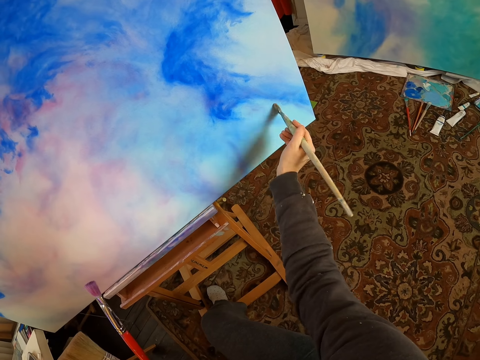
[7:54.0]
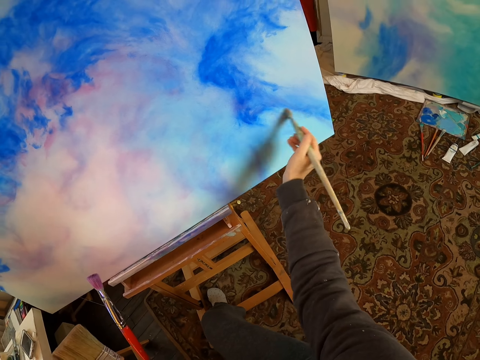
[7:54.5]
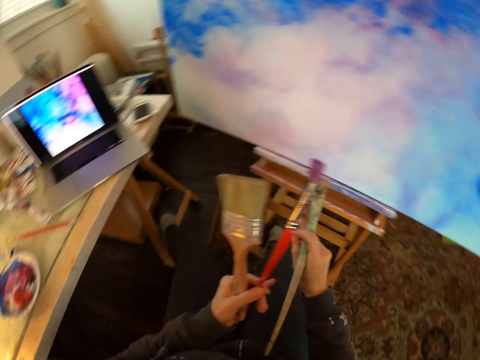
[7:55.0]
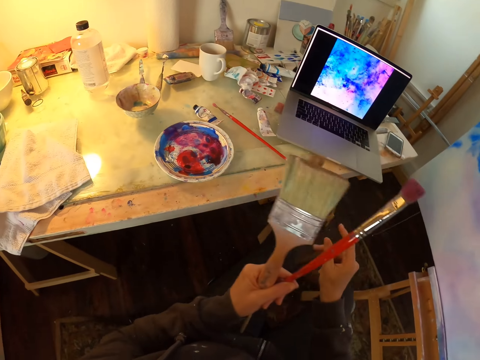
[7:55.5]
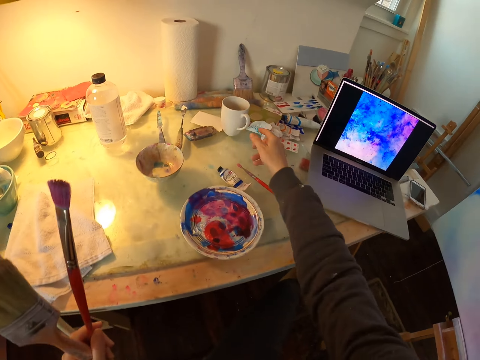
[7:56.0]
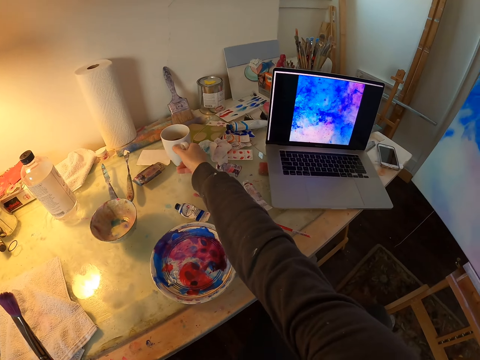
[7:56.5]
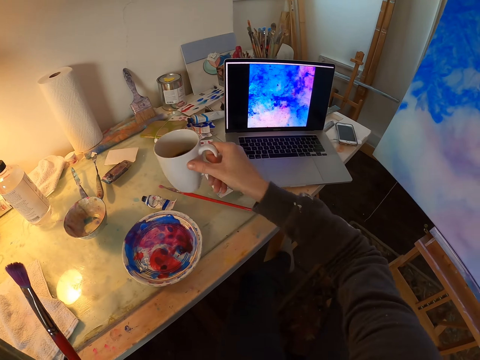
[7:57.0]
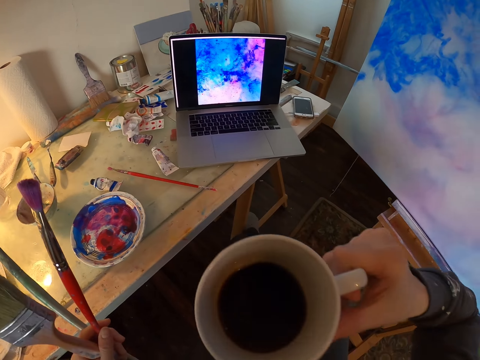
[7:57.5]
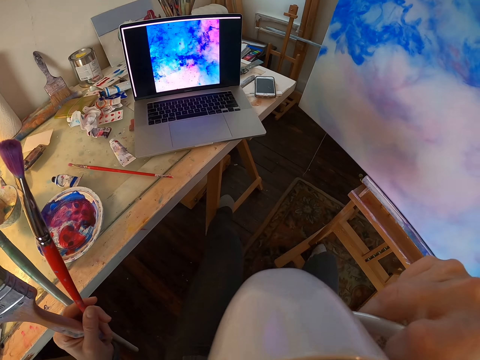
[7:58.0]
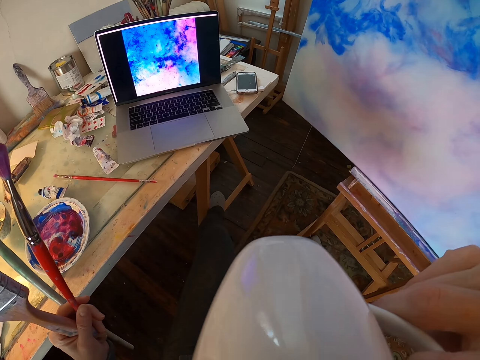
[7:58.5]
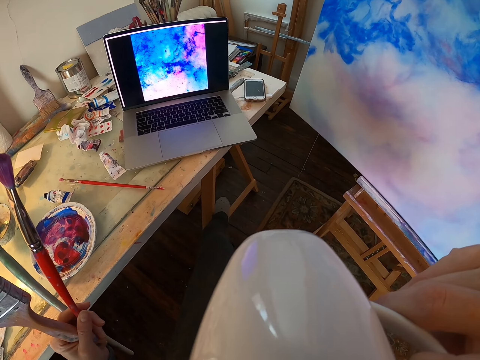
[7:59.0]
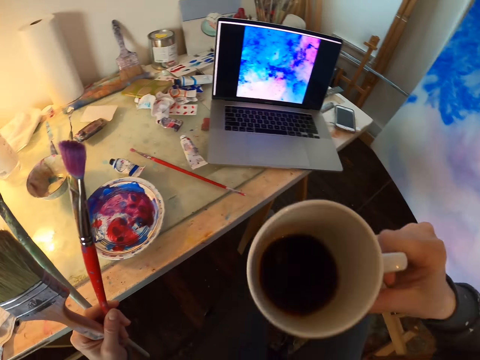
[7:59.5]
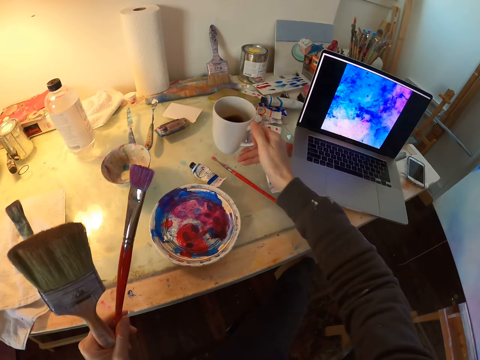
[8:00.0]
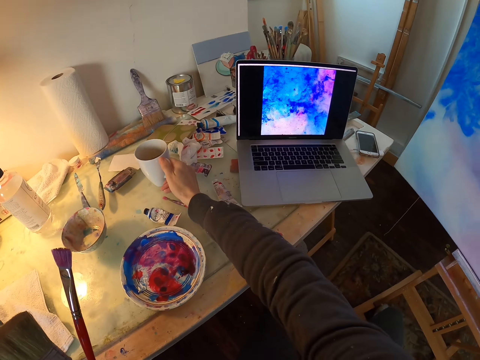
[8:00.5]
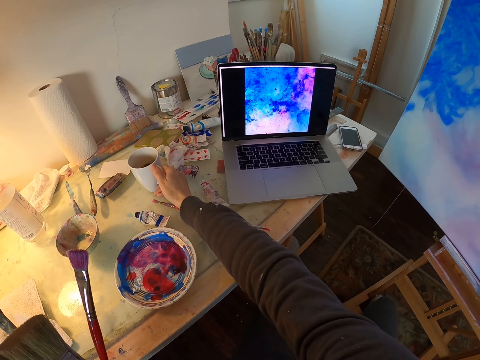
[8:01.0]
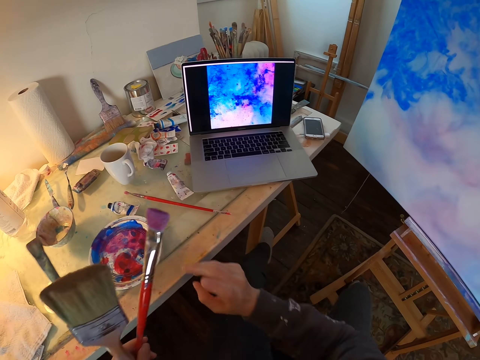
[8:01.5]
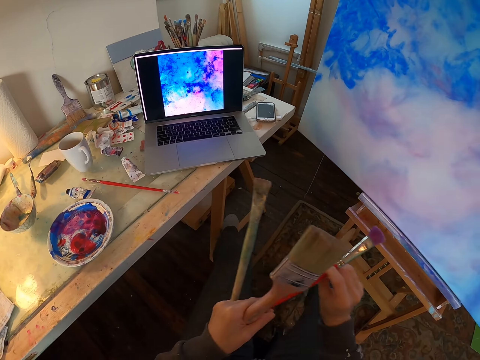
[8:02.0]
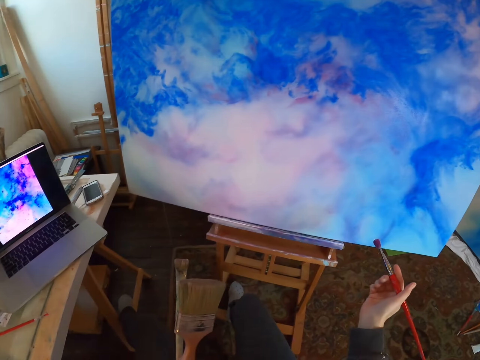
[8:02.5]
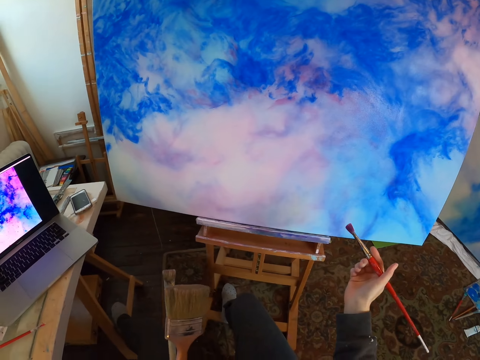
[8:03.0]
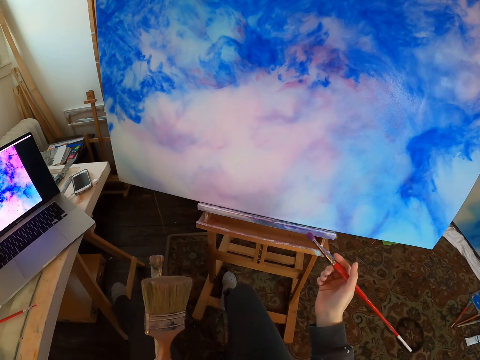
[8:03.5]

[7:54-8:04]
The camera wearer turns to the side. They pass the paintbrush to the left hand. They turn to the side again. They pick a cup from the table. They hold the cup on the table. They sip coffee in the cup. They put the cup on the table. They pick the paintbrush with the right hand. They hold the paint brush.

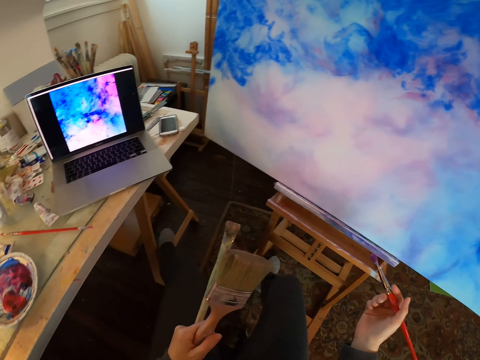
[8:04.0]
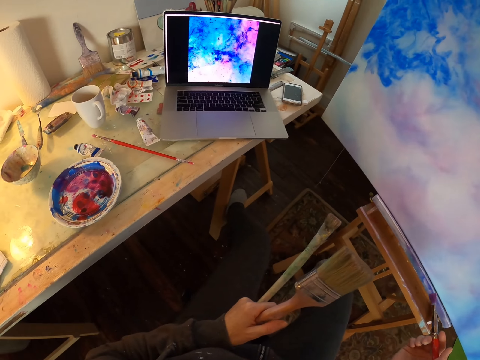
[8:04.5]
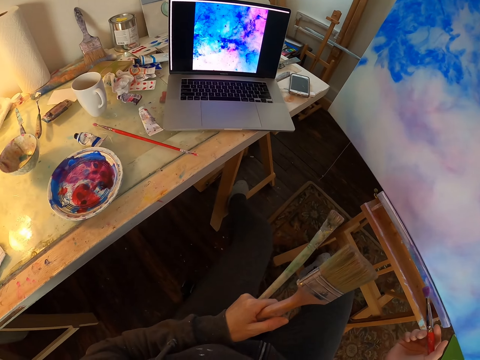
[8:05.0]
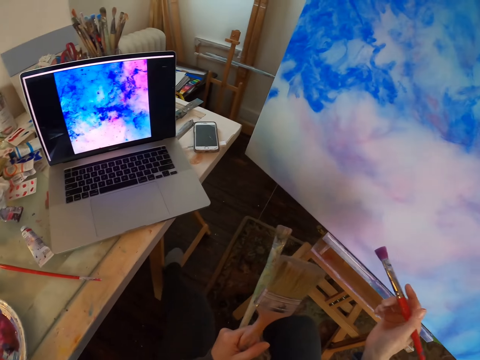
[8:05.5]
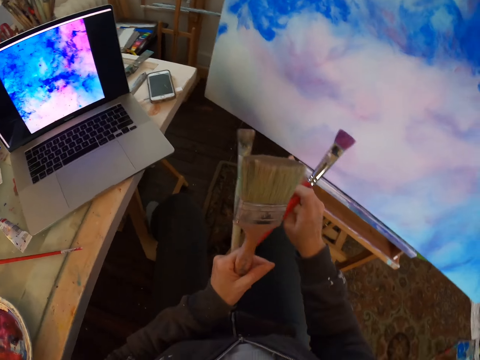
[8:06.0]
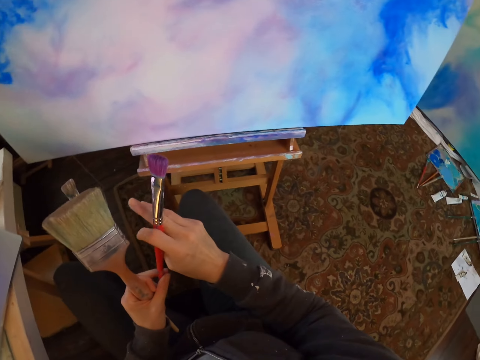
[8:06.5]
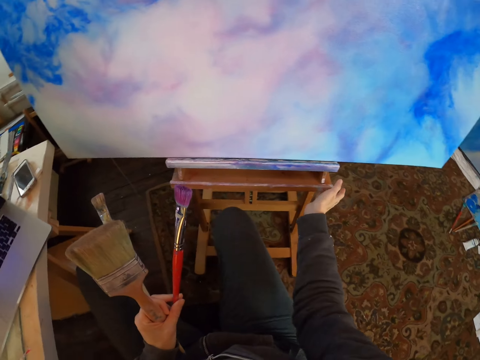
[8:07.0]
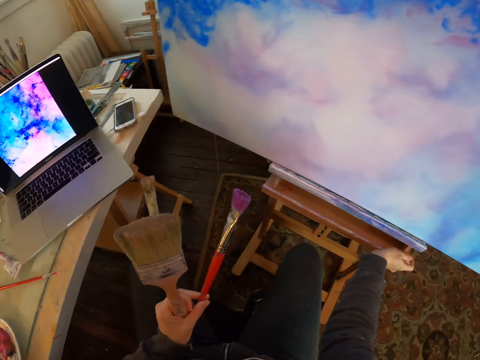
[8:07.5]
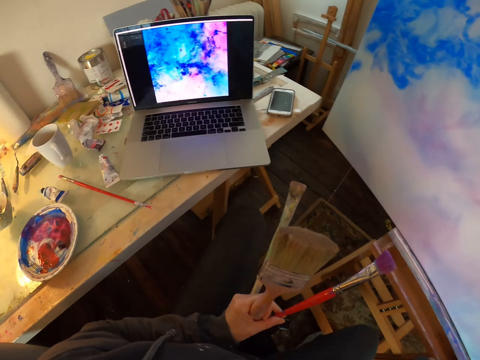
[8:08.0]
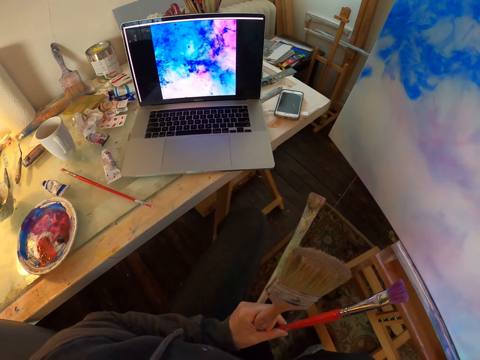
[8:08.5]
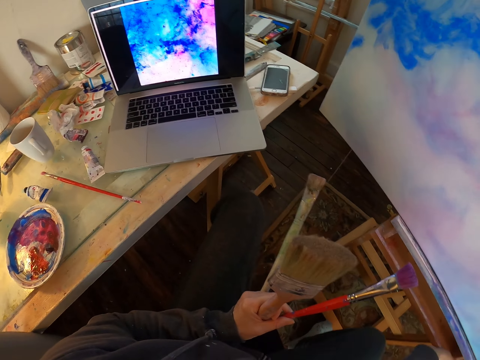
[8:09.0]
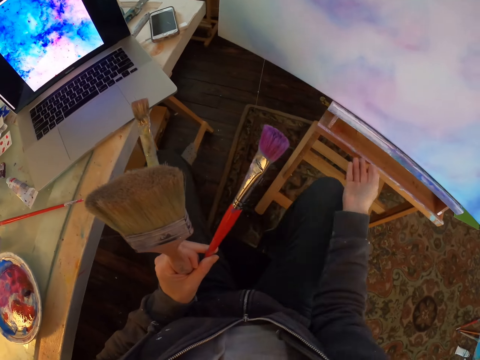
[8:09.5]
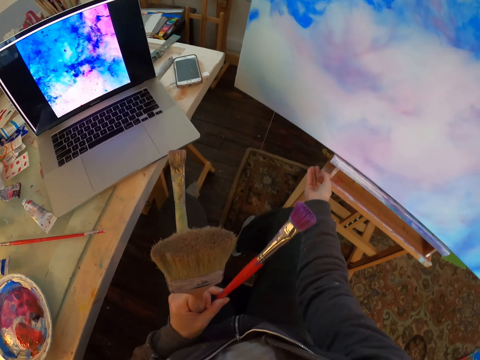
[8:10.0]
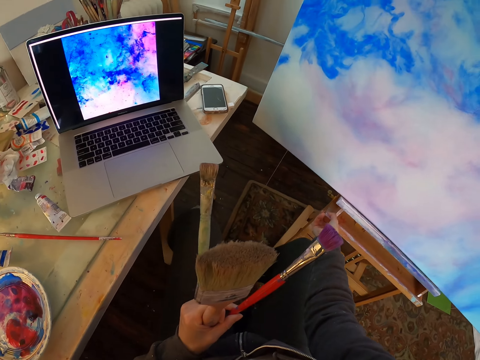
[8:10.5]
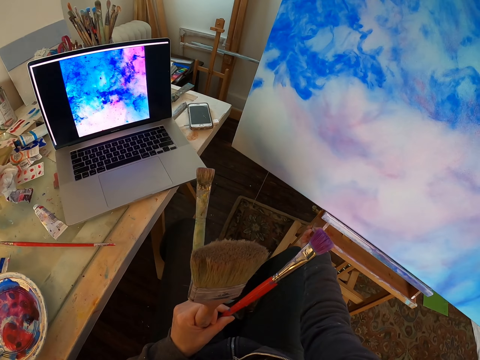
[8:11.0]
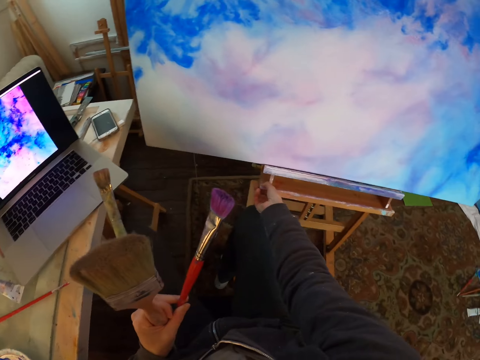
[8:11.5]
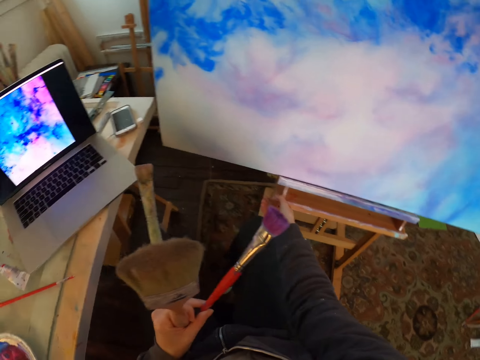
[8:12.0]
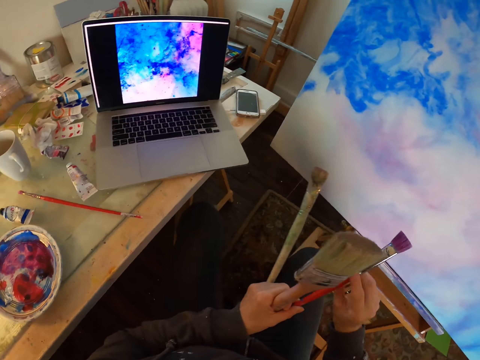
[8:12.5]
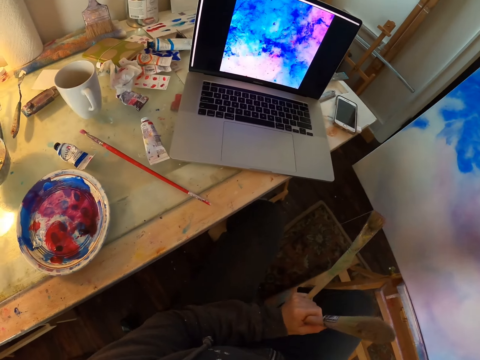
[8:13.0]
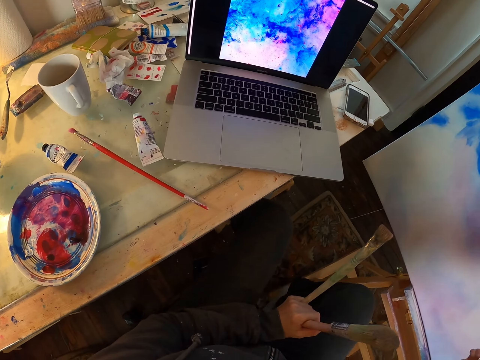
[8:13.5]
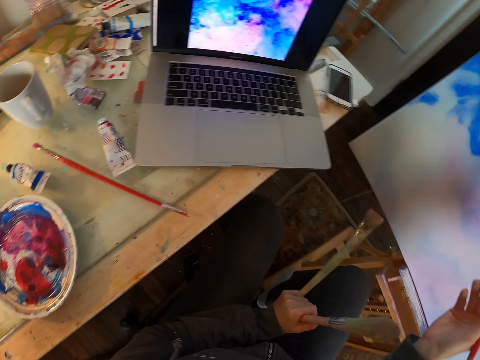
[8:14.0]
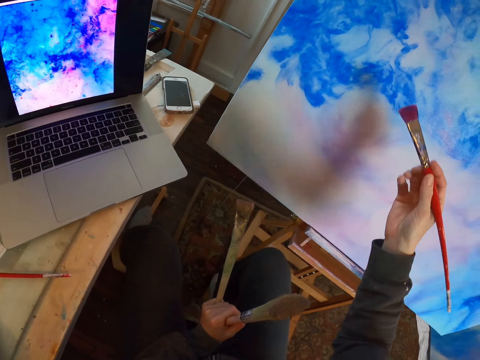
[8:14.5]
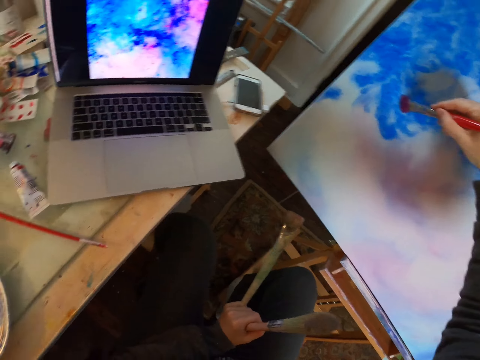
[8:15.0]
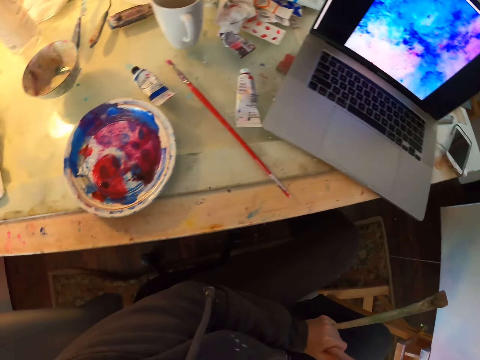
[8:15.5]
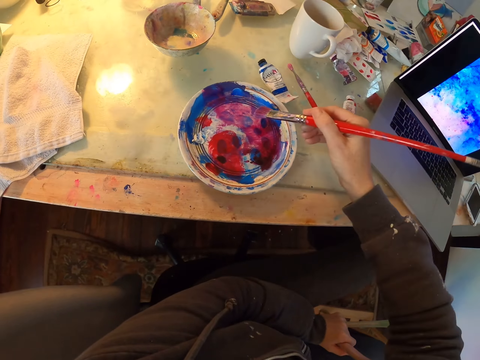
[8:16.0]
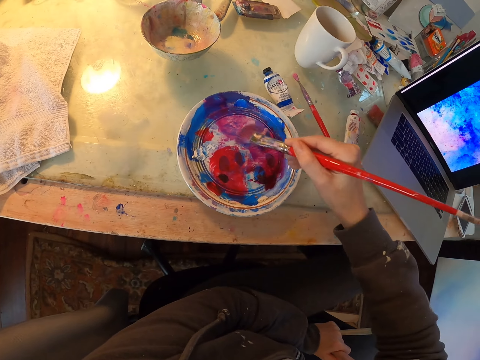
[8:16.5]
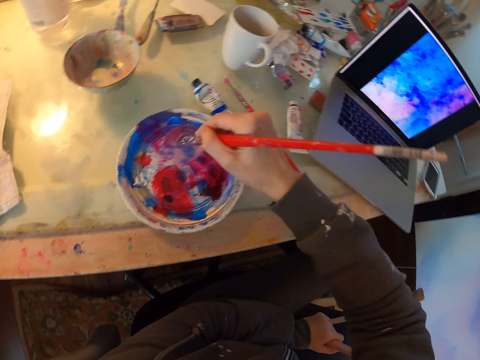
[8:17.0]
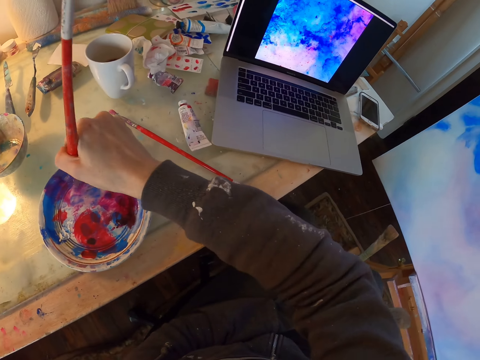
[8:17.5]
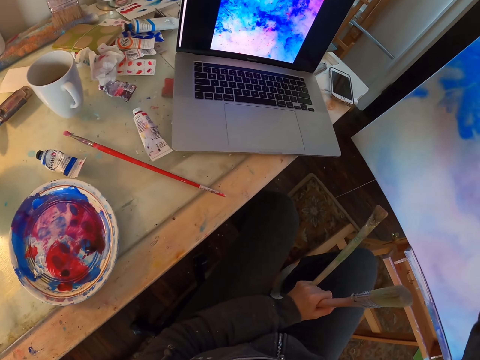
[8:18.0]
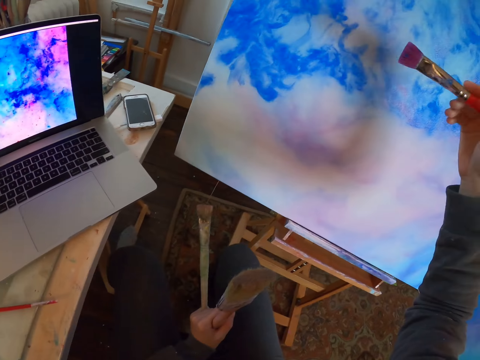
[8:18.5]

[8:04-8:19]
The camera wearer turns to the side. They look at the laptop. They pass the paintbrush to the left hand. They hold the easel. They look at the laptop. They hold the paint brush. They turn to the side. They pull the easel. They adjust a stool. They turn to the side. They pick the paintbrush with the right hand. They look at the laptop. They hold the paint brush. They rub the paintbrush with paint. They dip the paint brush in a paint palette. They turn to the side.

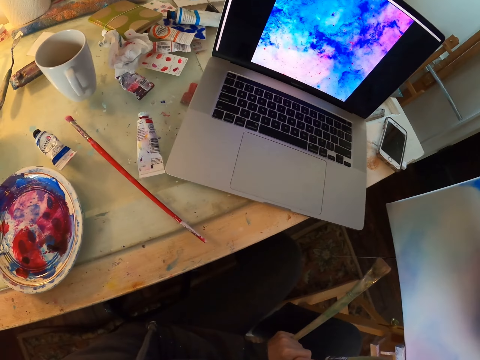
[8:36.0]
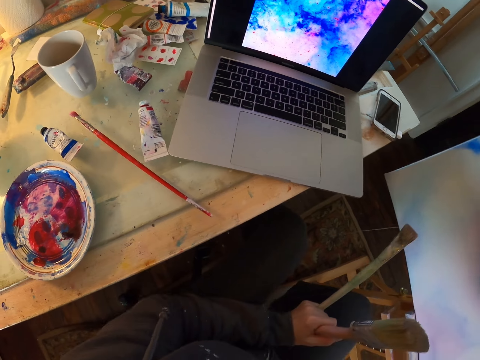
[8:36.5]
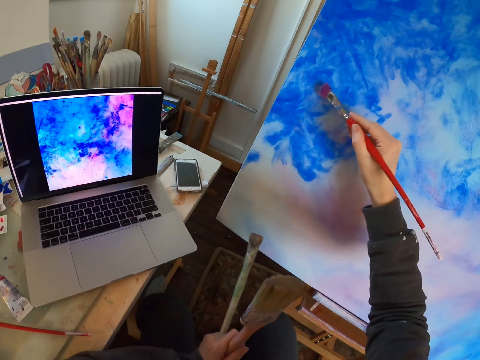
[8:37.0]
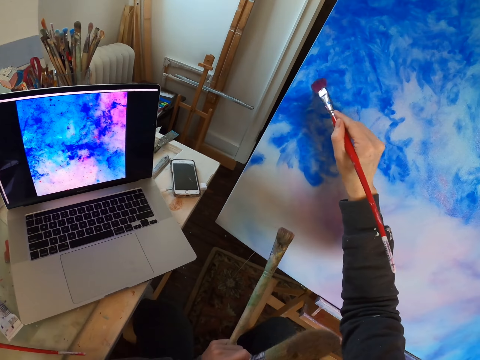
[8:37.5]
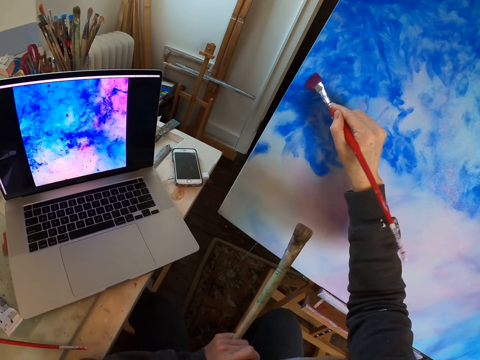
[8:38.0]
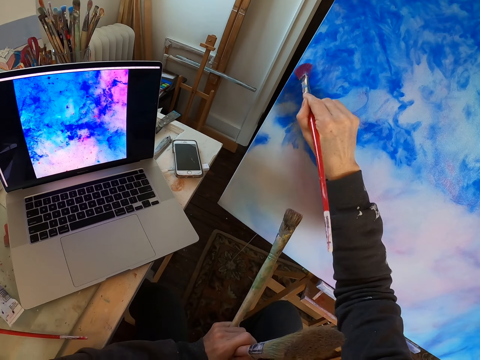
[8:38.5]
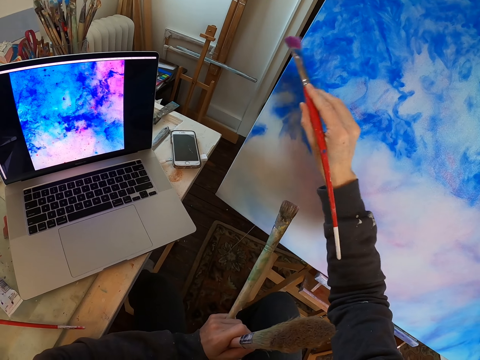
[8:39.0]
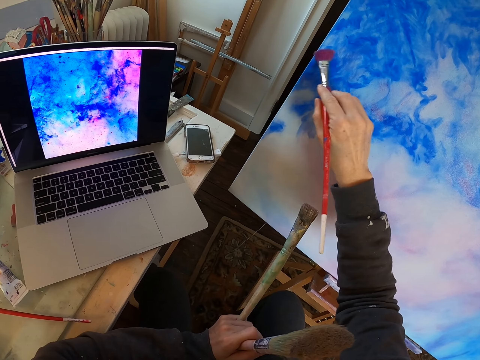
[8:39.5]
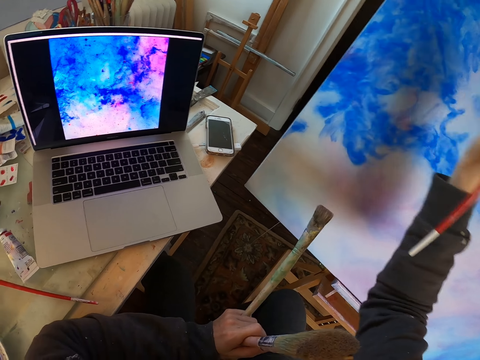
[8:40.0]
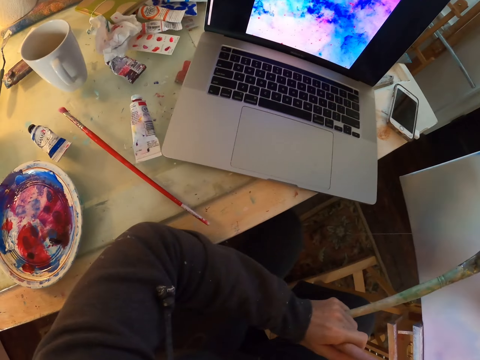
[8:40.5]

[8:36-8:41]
The camera wearer turns to the side. They look at the laptop. They paint the board with a paint brush. They turn to the side.
